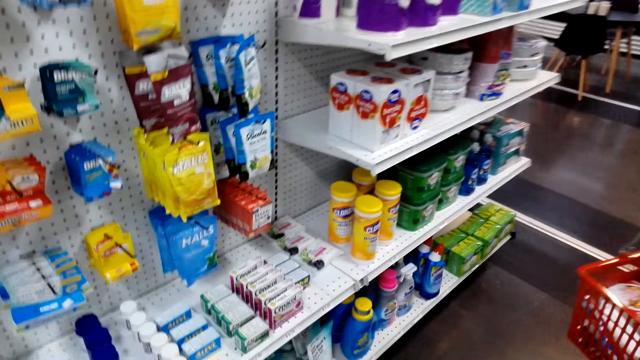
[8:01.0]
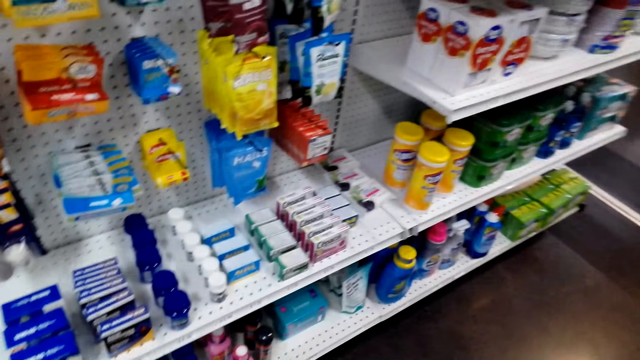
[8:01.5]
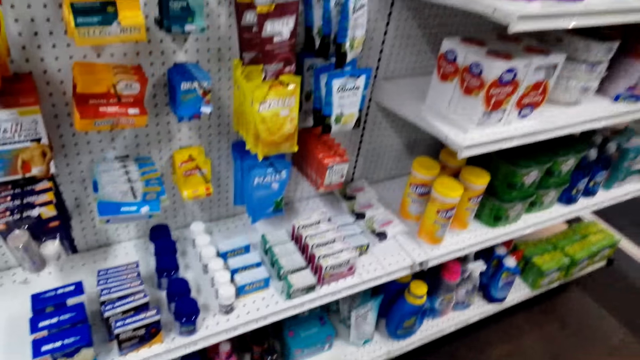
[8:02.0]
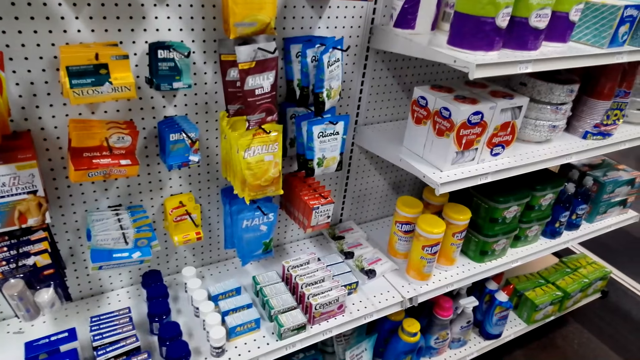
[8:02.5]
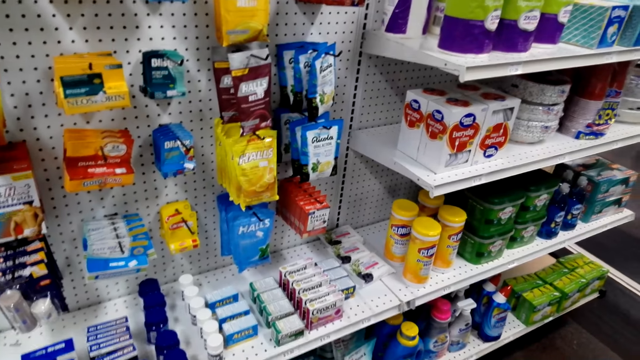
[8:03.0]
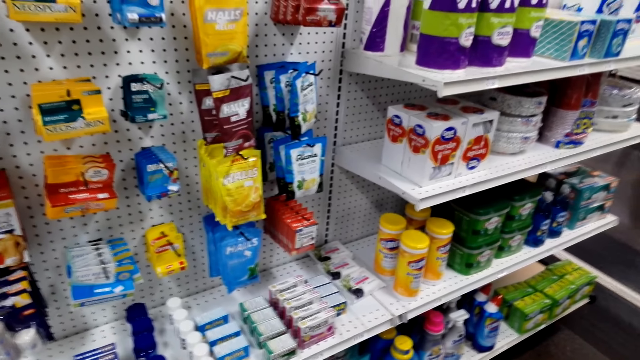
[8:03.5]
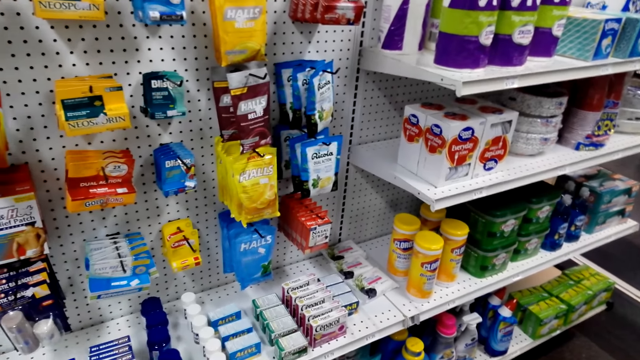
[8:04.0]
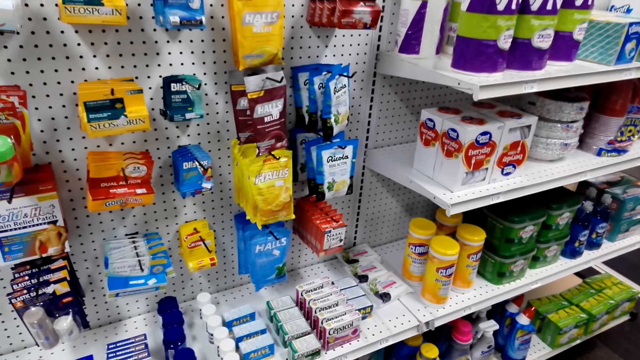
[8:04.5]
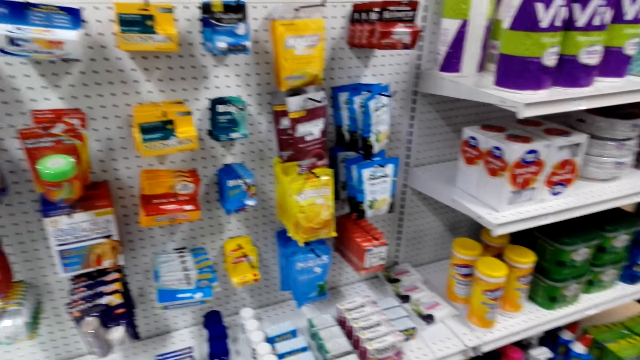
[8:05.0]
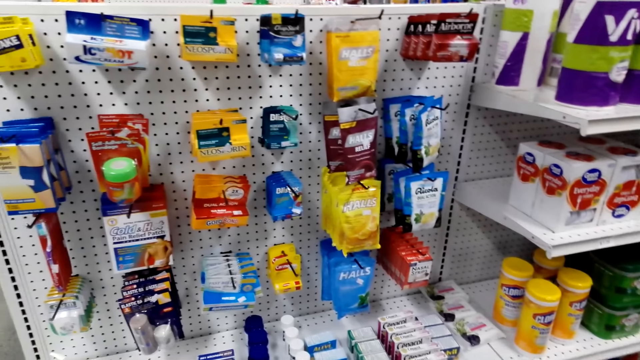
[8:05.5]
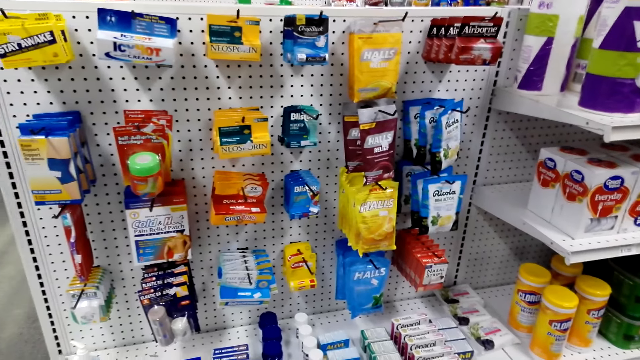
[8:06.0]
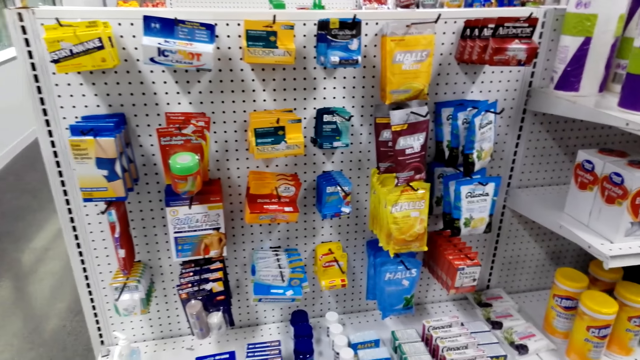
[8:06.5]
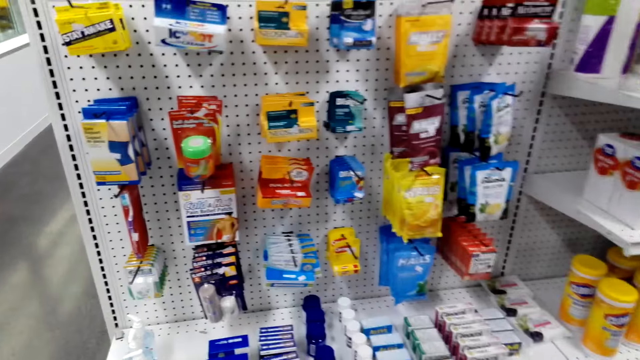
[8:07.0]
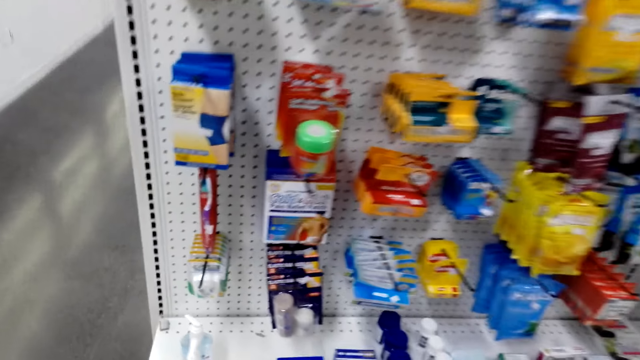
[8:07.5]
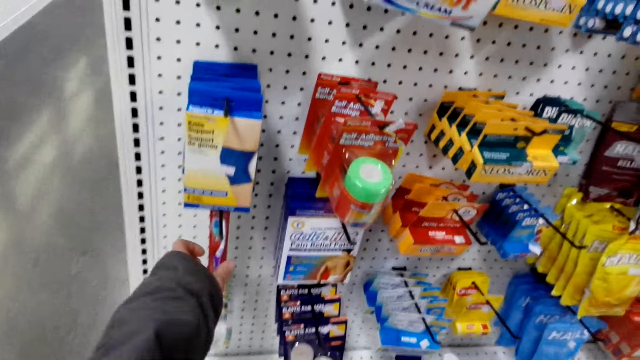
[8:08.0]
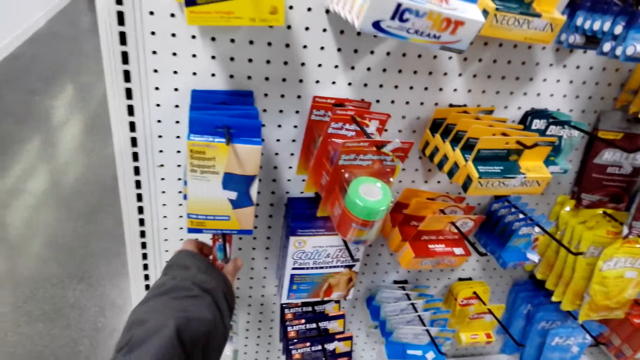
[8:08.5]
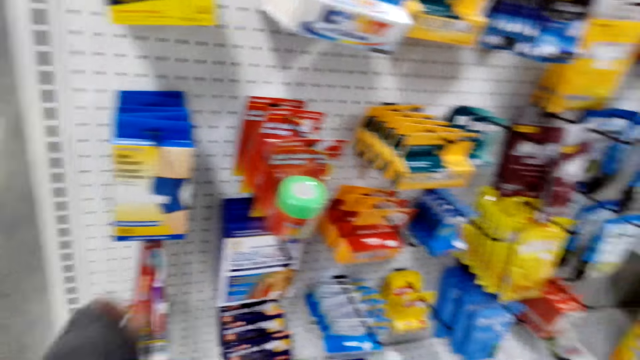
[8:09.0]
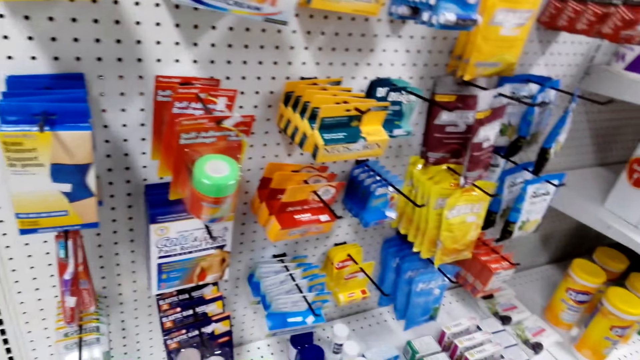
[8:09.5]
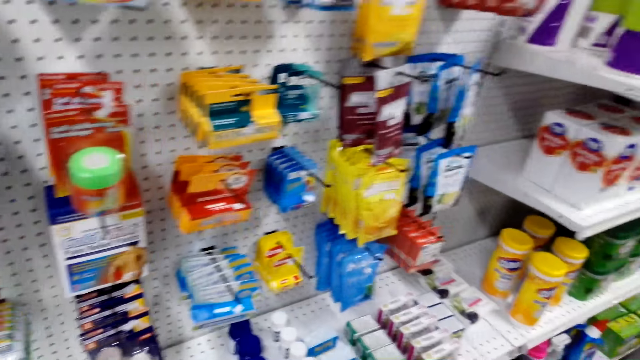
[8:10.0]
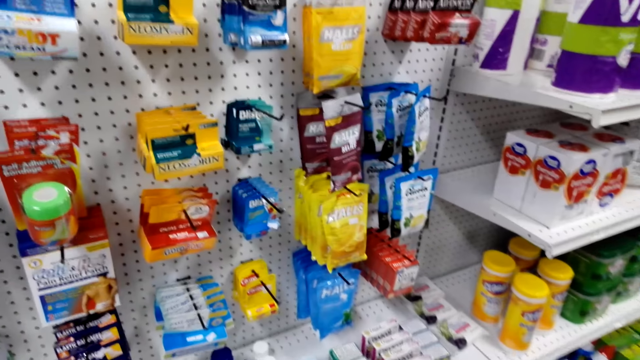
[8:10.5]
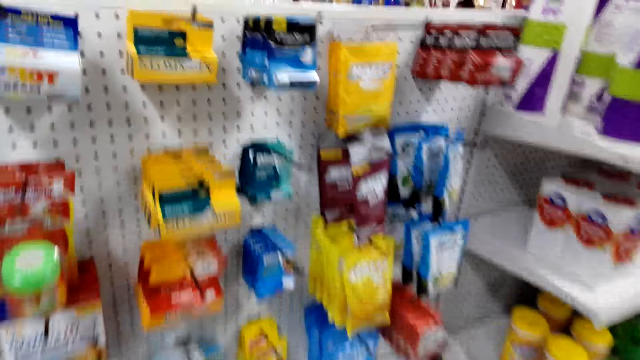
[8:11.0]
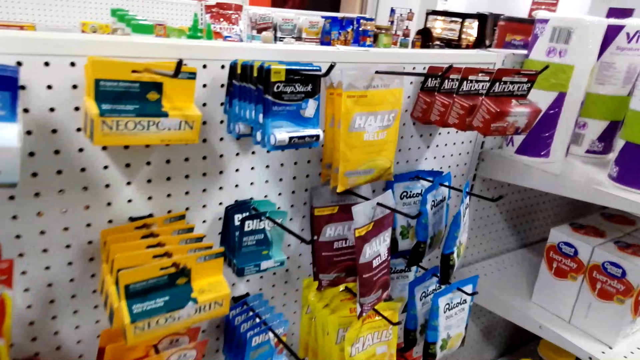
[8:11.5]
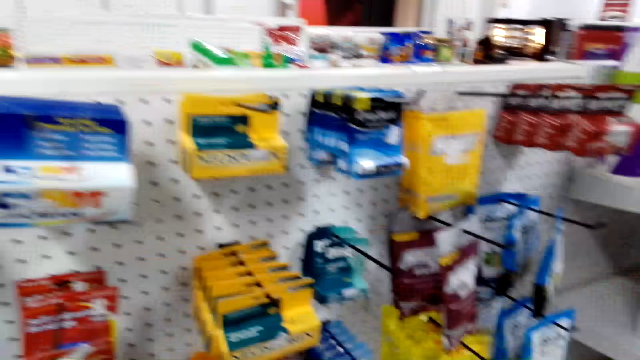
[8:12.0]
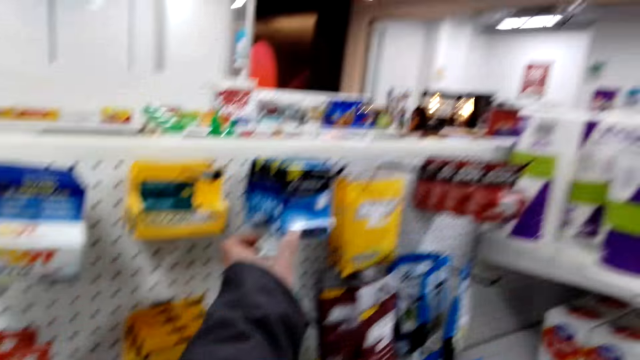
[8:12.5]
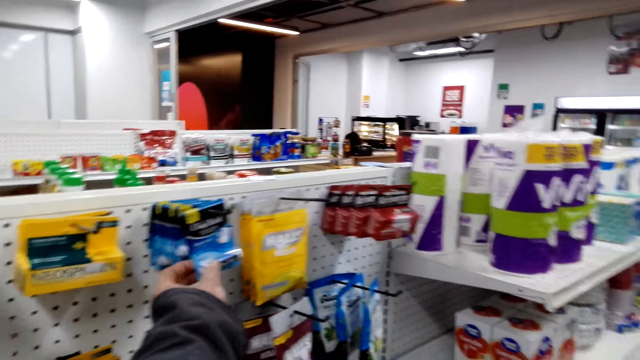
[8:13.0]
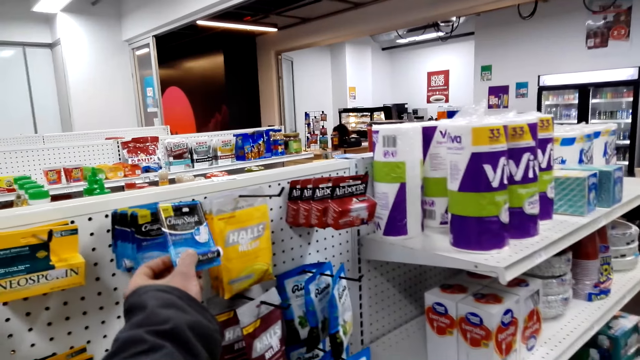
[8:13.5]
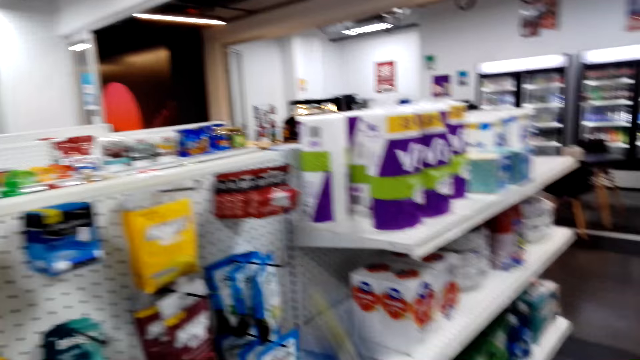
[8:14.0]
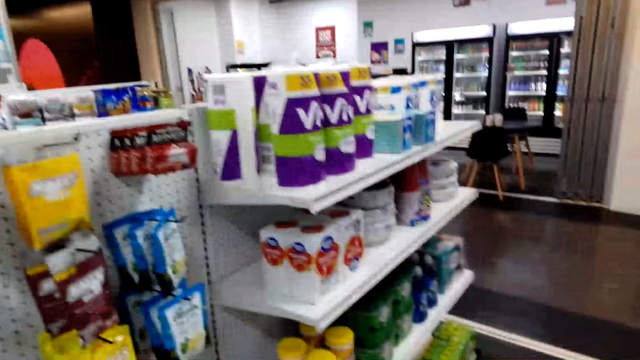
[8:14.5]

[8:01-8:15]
The camera wearer looks at the shelf. They stand in the store. They touch the toothbrush on the shelf. They look at the shelf. They pick up a chapstick on the shelf.

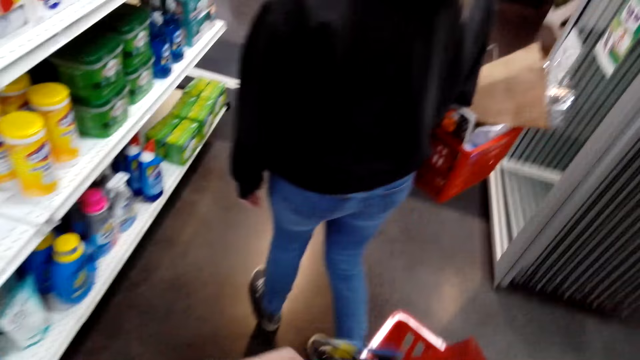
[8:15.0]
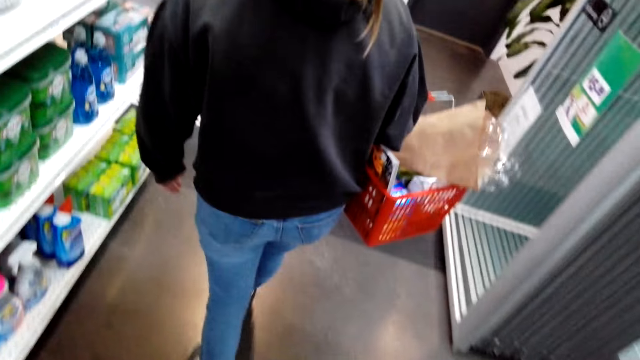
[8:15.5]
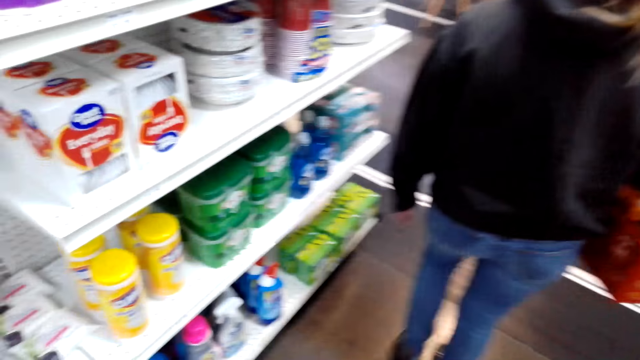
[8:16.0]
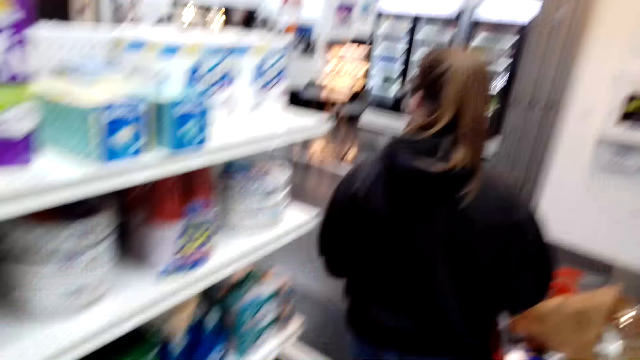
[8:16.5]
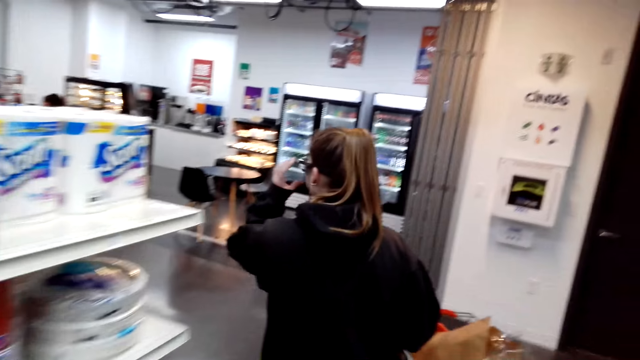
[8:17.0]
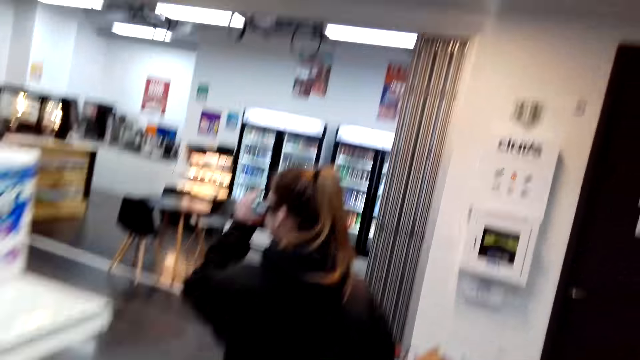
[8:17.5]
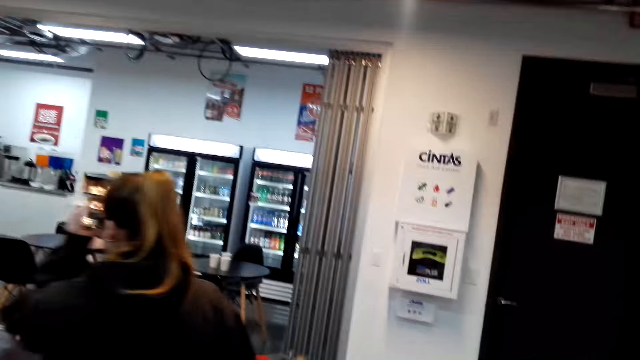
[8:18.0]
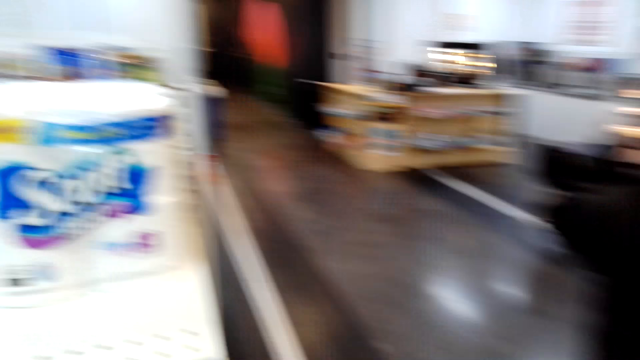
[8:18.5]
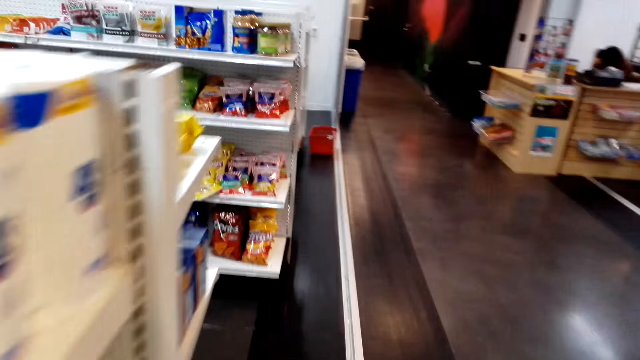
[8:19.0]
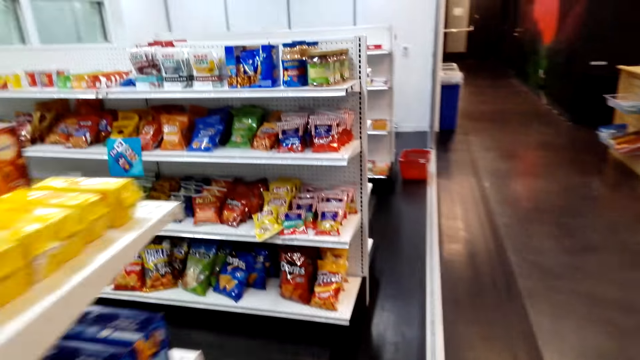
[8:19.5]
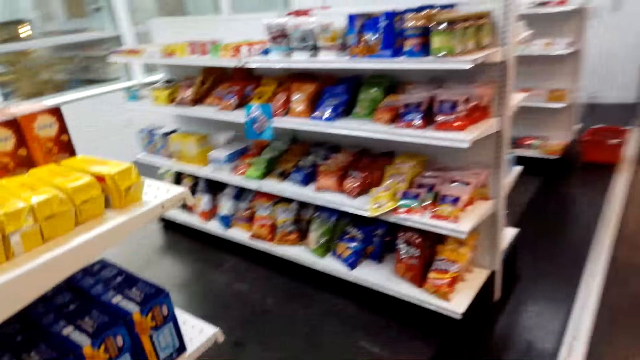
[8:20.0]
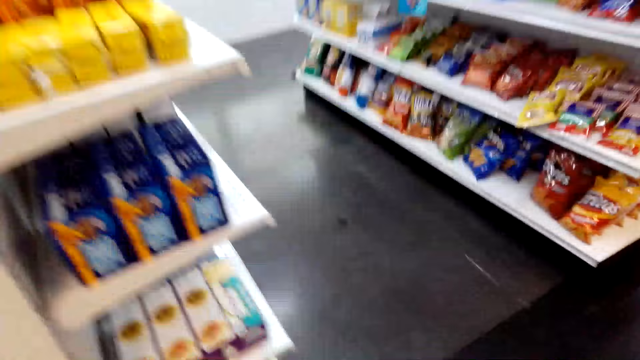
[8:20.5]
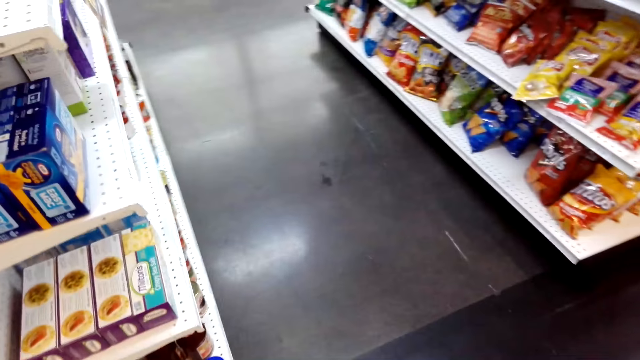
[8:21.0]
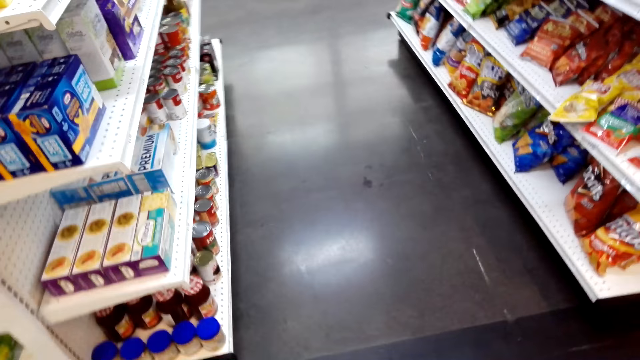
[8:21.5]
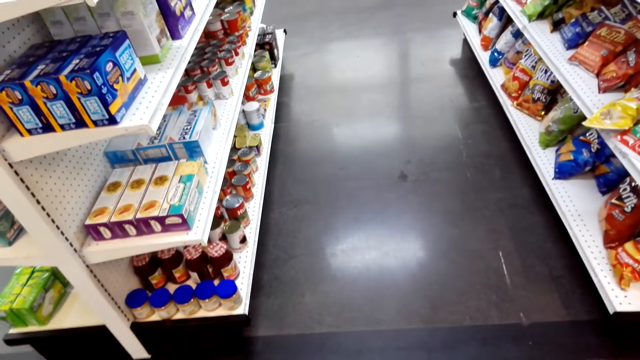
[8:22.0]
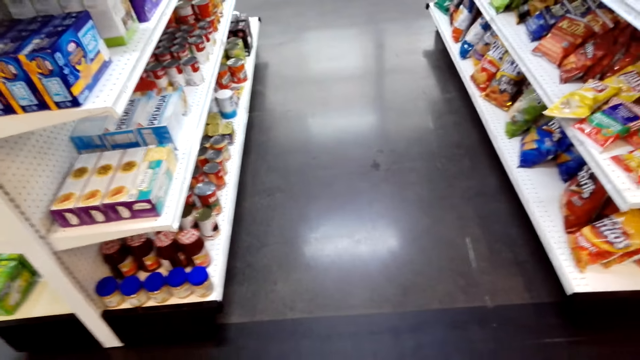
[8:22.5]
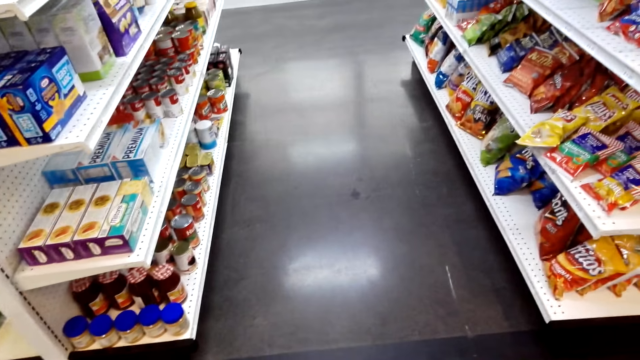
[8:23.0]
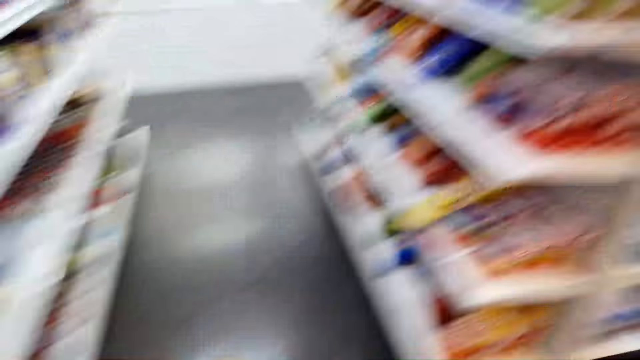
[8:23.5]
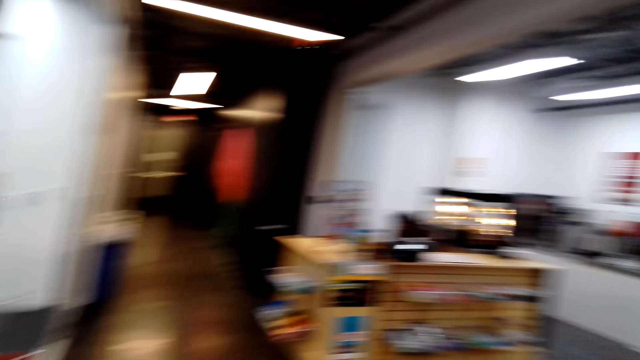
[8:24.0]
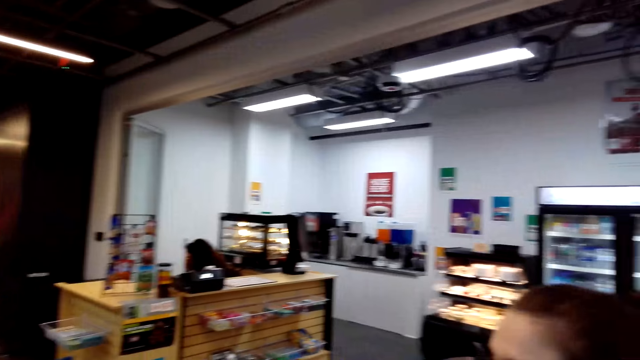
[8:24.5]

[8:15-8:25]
The camera wearer puts the chapstick in a shopping basket. They walk across the store. A lady walks around the store. The camera wearer walks around the store. They look around.
